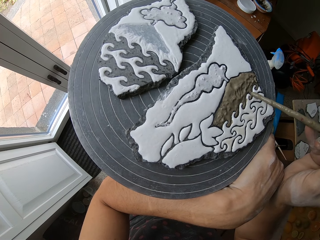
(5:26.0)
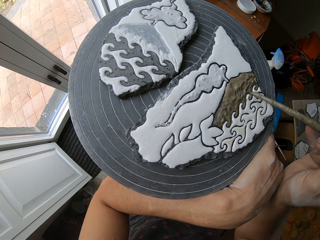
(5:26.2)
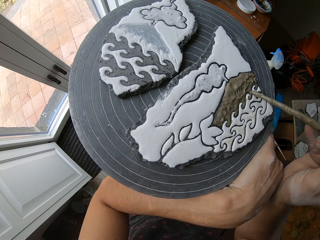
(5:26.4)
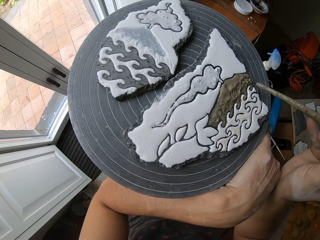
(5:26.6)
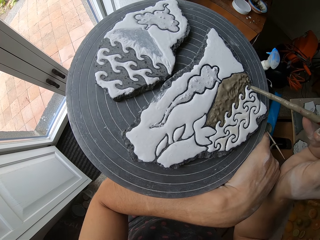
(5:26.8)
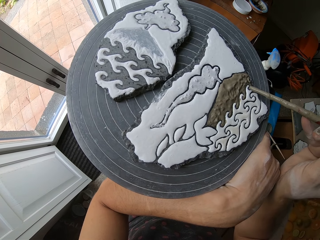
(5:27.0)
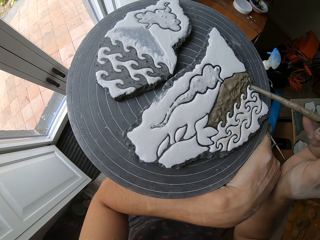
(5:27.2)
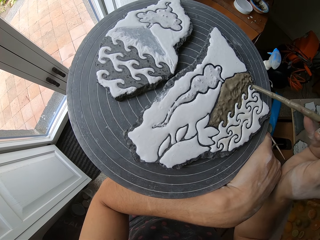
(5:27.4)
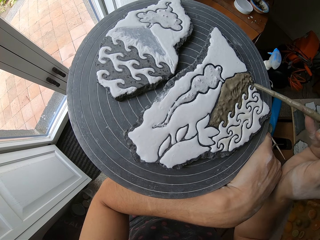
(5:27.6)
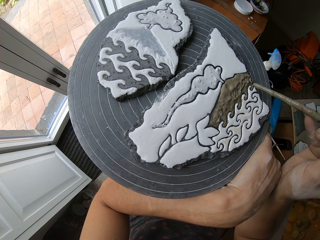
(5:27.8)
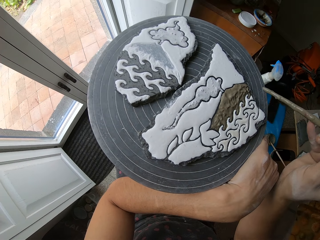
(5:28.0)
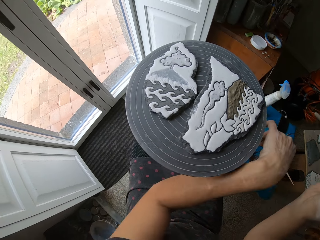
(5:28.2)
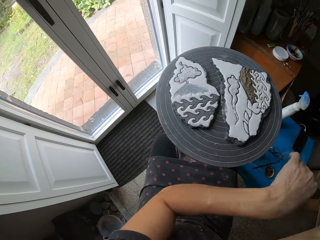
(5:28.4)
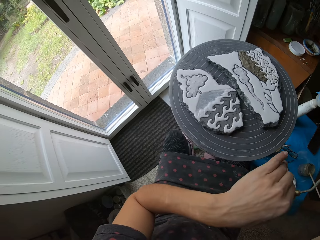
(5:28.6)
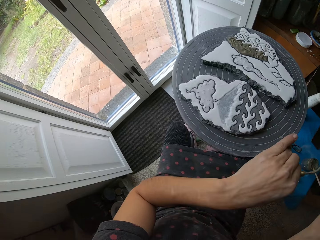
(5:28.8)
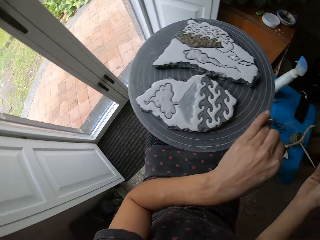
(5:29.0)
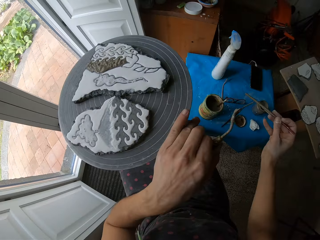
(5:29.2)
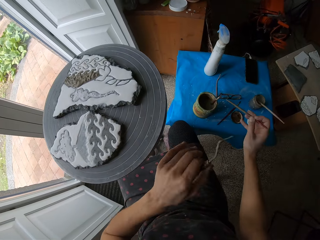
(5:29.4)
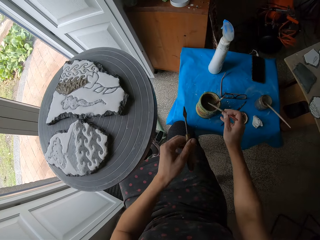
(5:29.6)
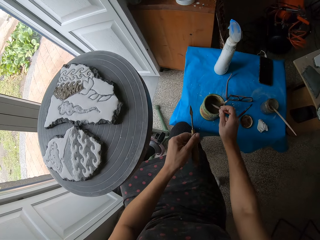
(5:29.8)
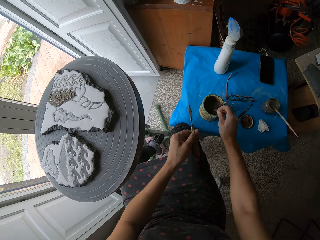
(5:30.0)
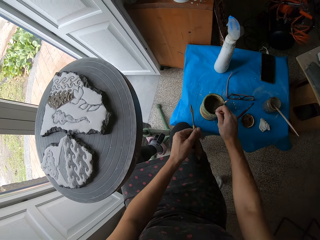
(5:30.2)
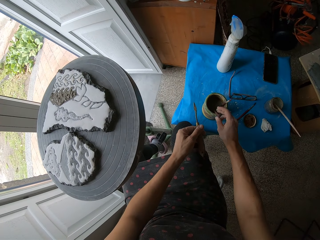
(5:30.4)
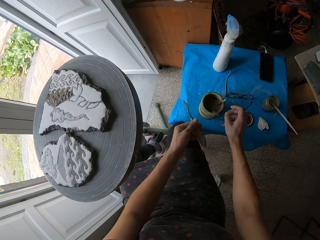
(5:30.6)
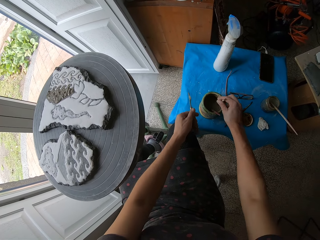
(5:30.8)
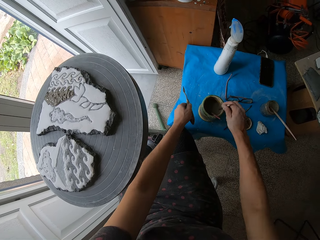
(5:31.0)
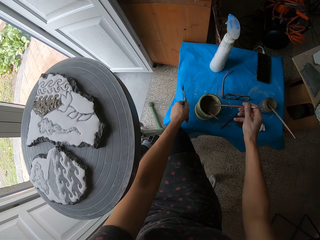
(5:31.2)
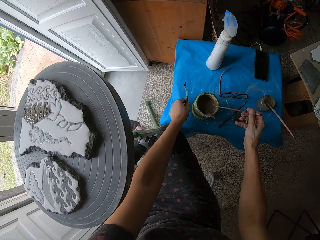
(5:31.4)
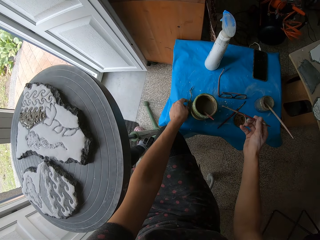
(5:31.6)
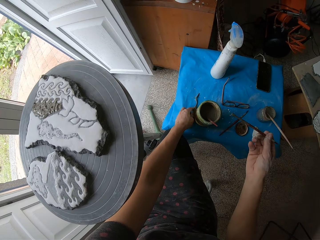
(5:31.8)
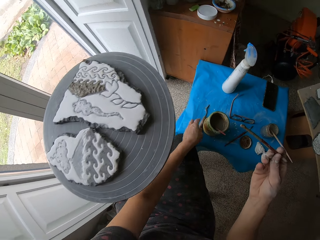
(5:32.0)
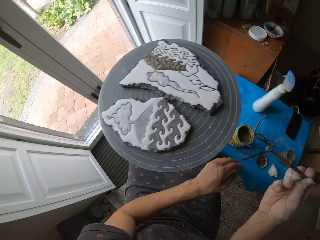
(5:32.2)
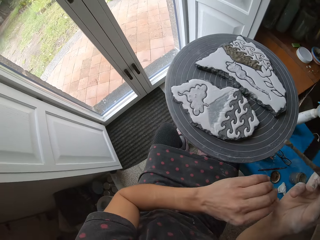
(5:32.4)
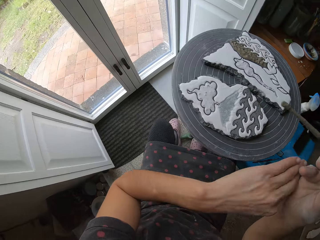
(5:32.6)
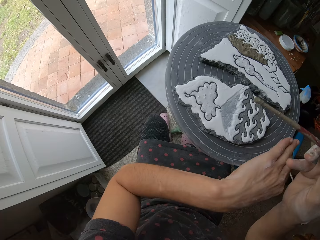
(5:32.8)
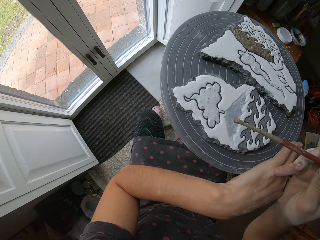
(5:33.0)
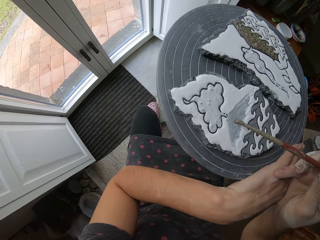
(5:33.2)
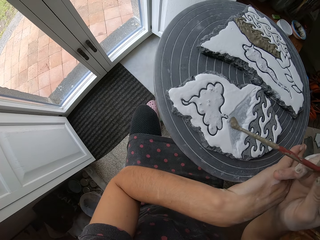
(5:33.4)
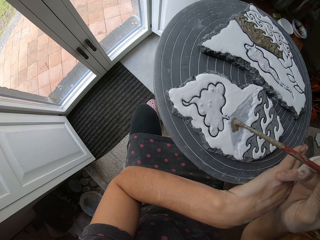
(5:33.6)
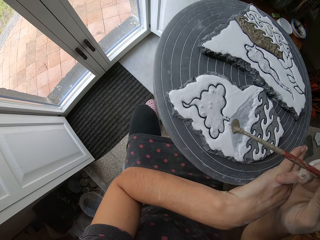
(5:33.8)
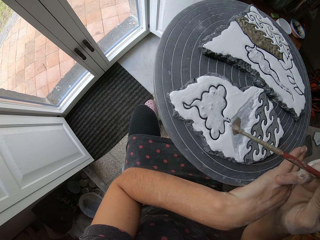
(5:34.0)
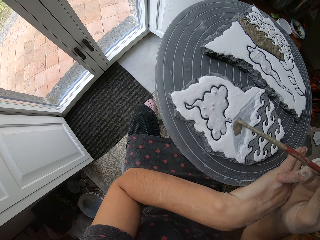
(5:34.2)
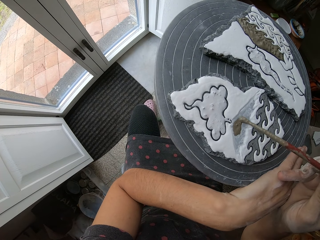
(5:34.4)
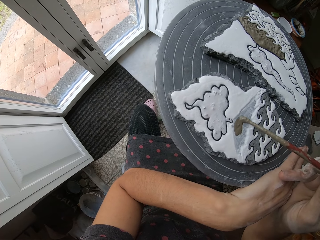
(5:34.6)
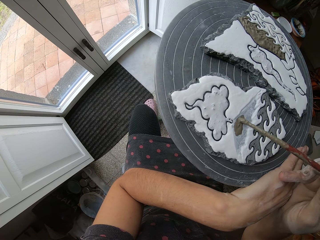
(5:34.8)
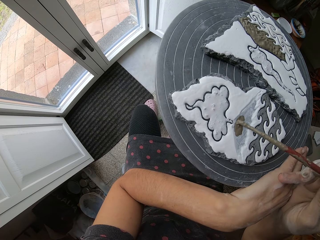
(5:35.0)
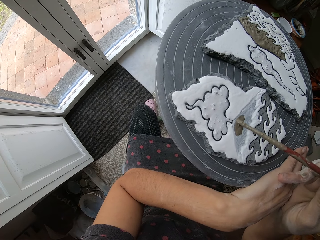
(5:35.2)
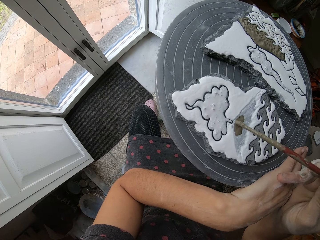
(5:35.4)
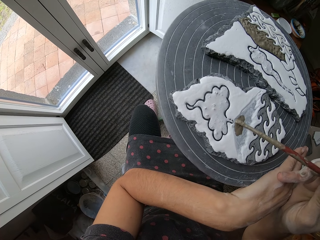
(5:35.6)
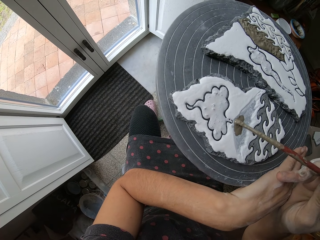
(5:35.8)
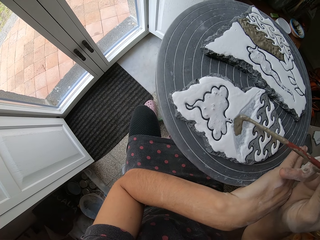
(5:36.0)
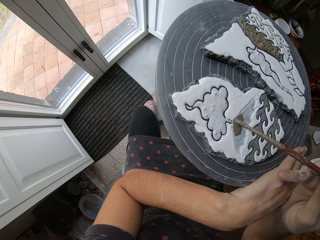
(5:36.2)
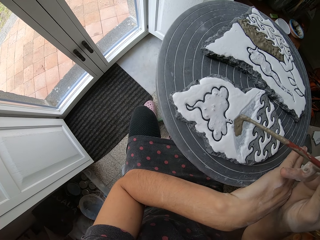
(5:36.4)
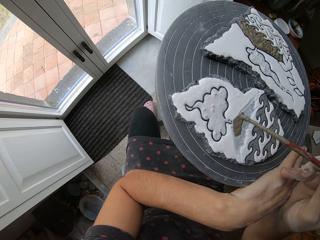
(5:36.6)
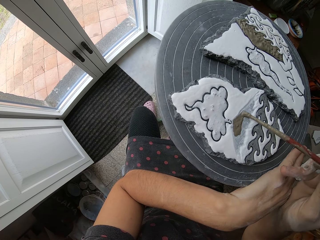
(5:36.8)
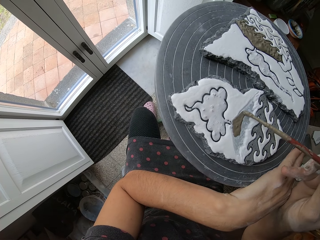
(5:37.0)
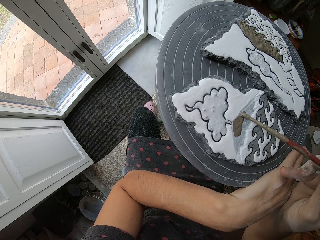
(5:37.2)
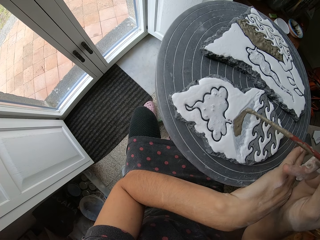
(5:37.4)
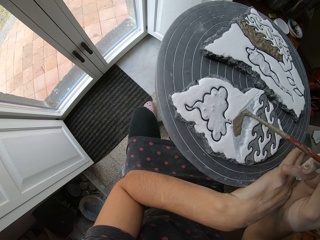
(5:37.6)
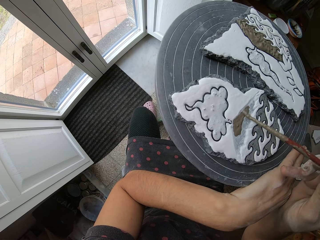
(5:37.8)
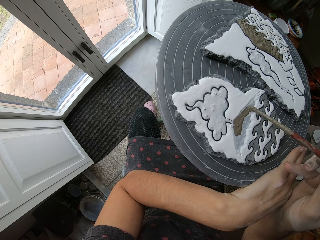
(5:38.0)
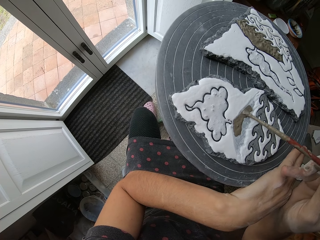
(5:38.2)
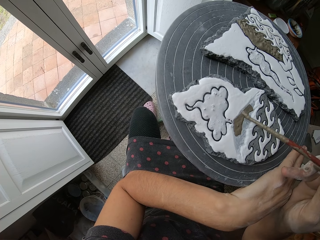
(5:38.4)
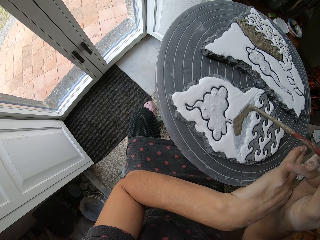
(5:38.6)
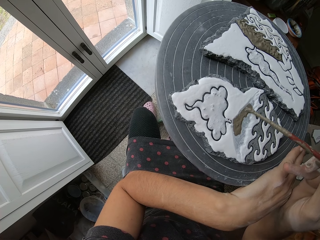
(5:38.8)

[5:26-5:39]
The camera wearer turns the craft with the left hand. They put the brush in the container. They pick up another brush or stick from the paint. They put the sculpting tool on the table. They paint the clay with the brush.

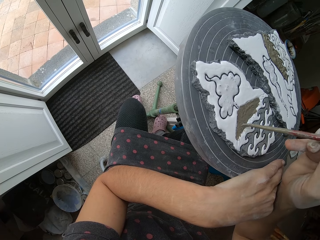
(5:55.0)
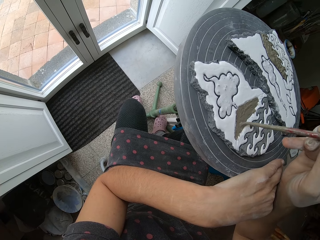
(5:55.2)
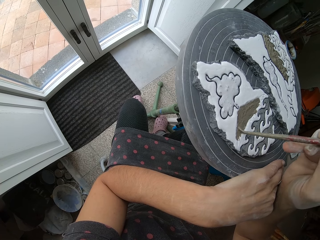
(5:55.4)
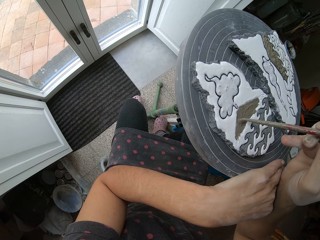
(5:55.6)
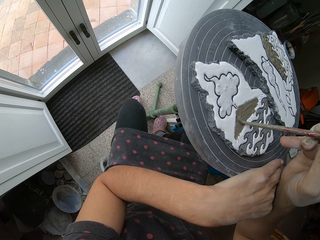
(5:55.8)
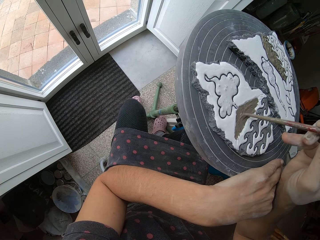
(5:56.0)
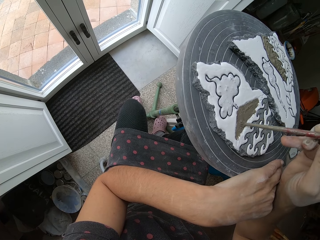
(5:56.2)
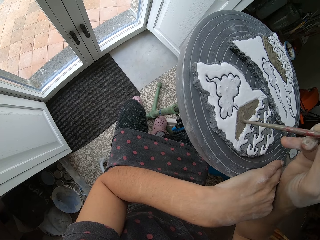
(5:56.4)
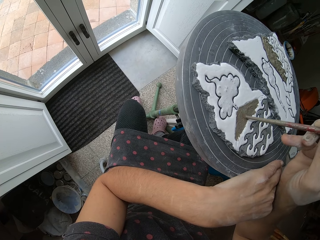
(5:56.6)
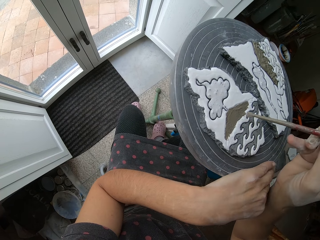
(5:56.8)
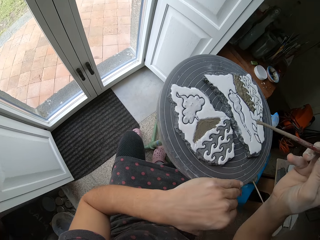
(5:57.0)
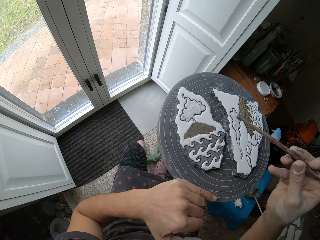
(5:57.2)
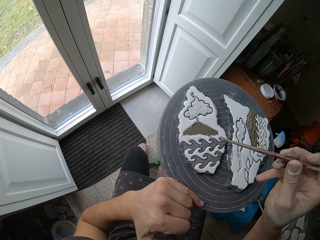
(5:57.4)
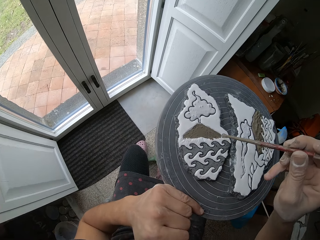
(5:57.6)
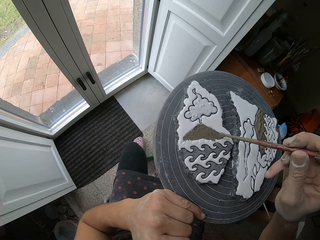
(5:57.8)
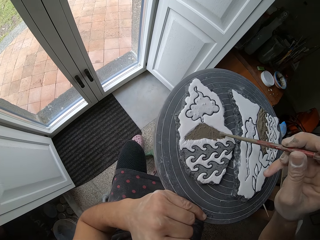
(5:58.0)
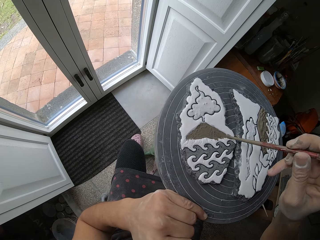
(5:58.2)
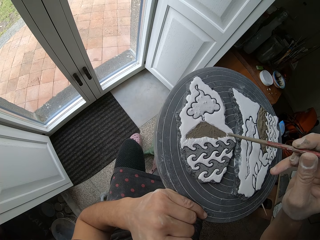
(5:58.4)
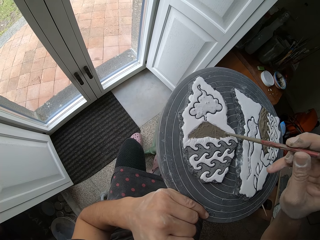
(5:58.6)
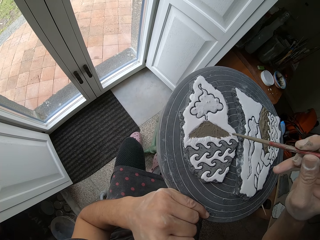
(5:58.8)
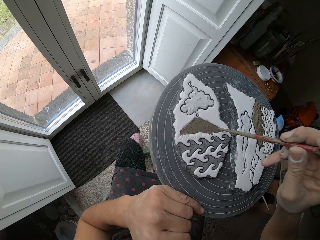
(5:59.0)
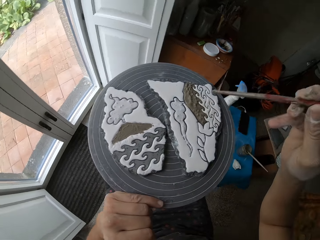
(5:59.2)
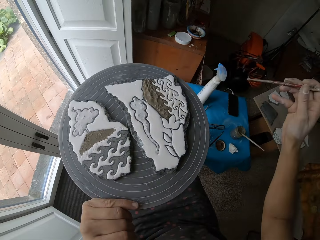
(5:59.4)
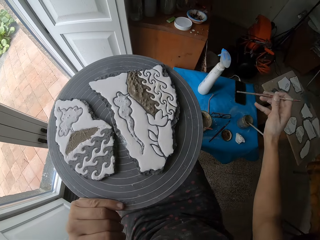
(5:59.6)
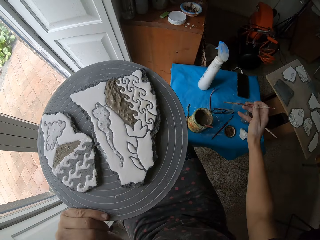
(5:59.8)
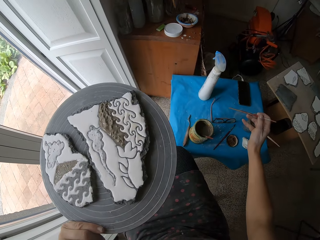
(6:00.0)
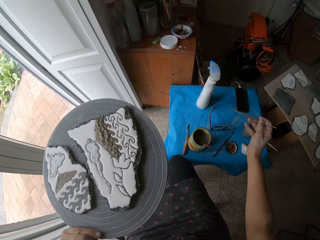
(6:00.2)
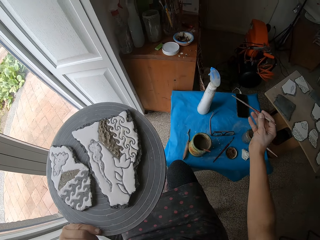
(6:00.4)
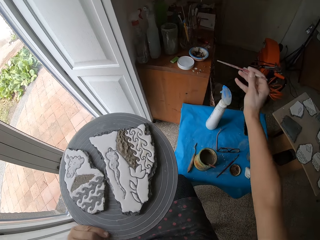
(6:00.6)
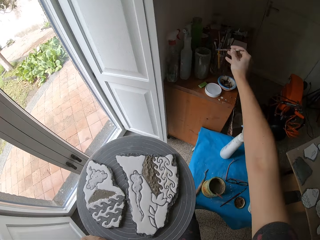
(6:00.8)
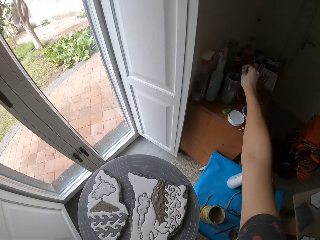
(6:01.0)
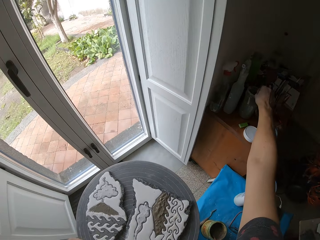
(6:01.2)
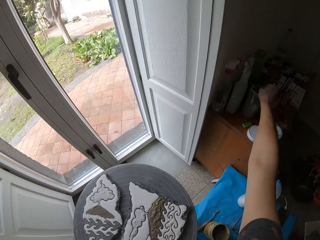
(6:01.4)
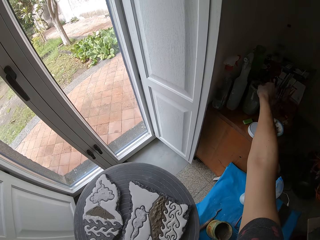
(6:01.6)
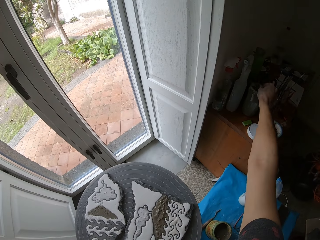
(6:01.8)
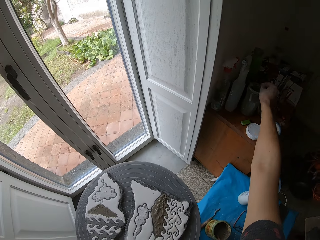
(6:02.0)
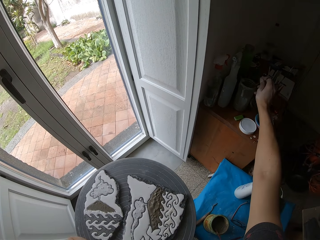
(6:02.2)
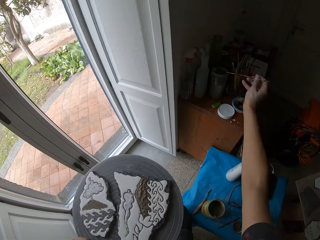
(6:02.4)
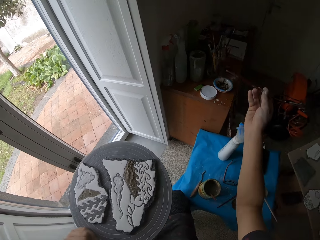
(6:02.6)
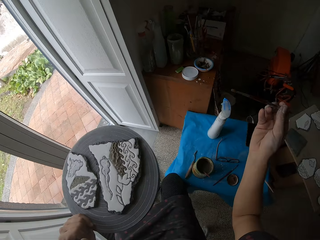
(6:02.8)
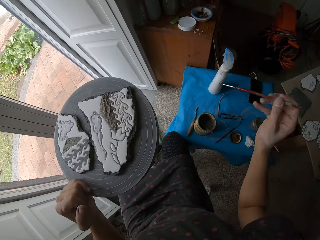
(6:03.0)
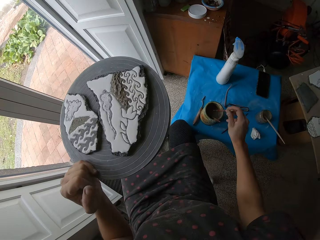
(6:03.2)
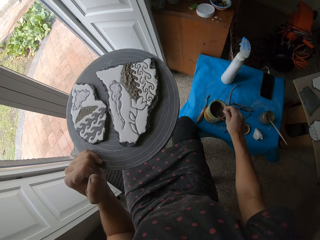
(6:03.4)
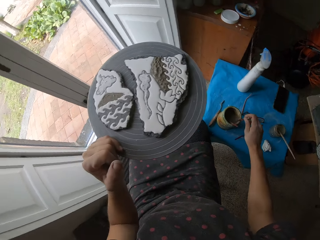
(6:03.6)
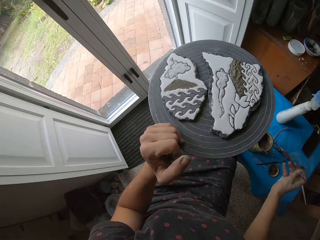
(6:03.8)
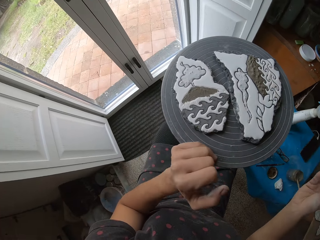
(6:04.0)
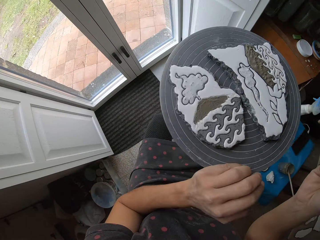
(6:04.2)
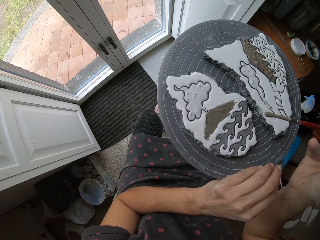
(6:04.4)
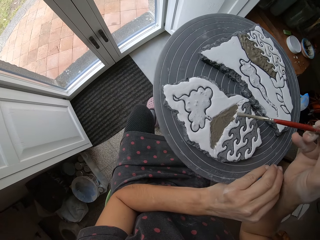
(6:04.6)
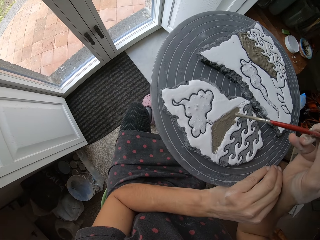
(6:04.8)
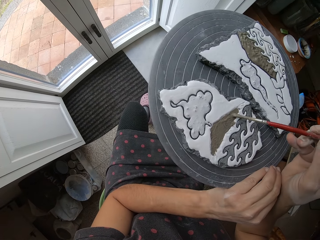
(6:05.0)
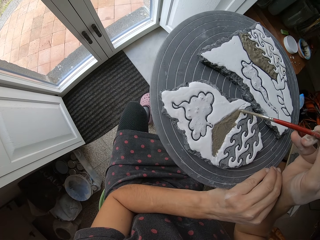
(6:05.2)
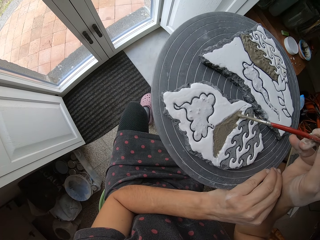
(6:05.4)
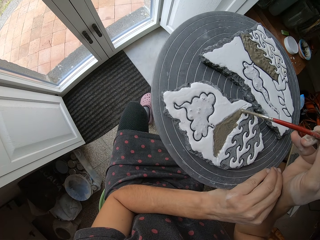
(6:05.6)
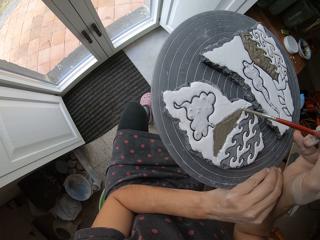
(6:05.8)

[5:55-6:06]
The camera wearer turns the turn table. They turn the craft tool. They paint the clay with the brush. They look around, rinse the brush, and do something. They drop a stick on the paint. They drop the stick on the paint again. They turn the turn table. They paint the clay with the brush.
